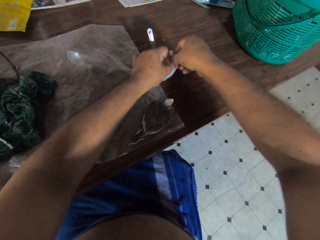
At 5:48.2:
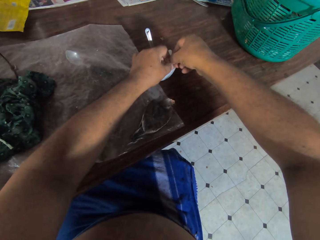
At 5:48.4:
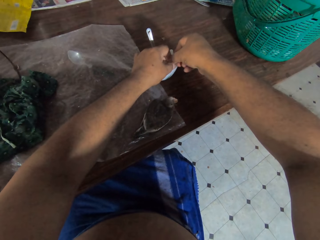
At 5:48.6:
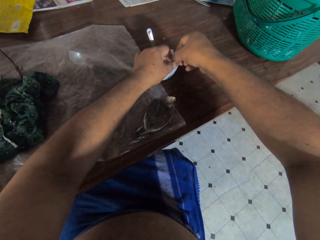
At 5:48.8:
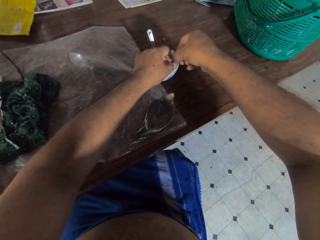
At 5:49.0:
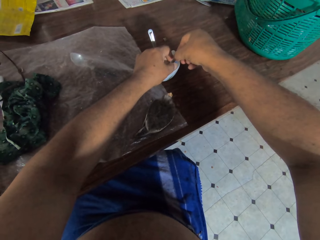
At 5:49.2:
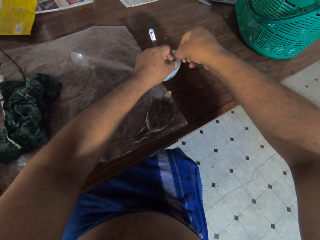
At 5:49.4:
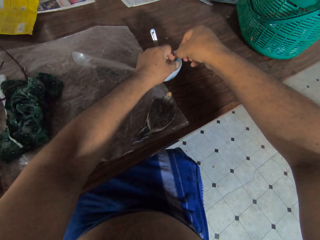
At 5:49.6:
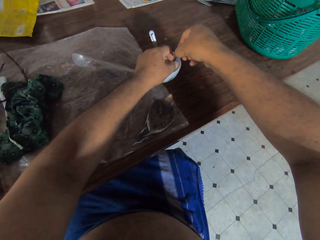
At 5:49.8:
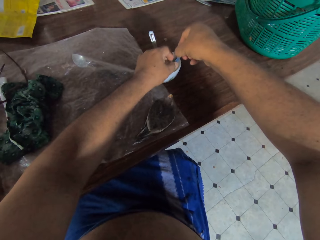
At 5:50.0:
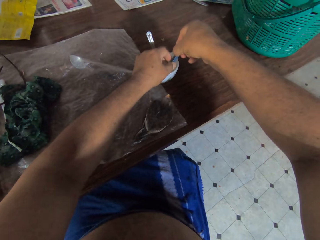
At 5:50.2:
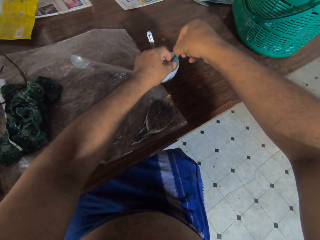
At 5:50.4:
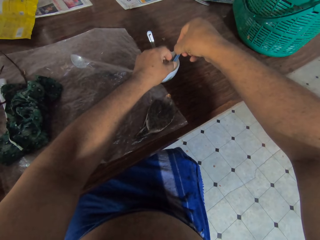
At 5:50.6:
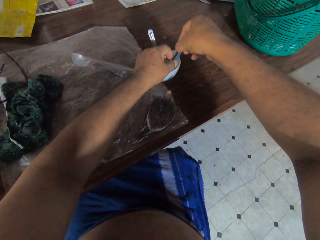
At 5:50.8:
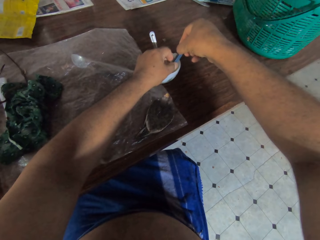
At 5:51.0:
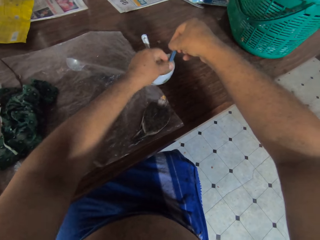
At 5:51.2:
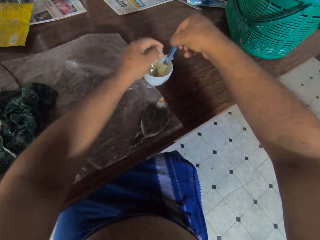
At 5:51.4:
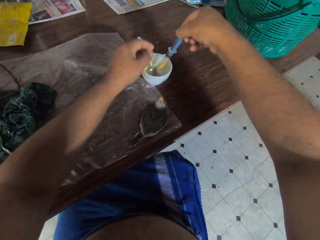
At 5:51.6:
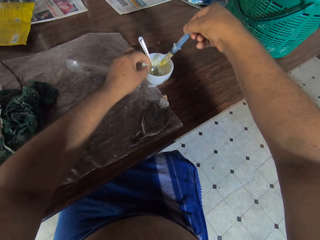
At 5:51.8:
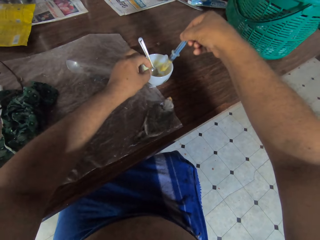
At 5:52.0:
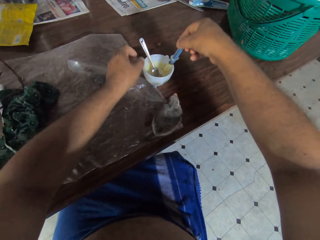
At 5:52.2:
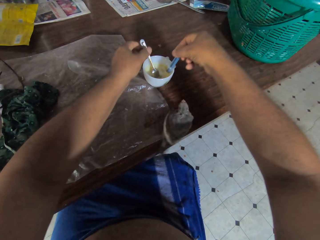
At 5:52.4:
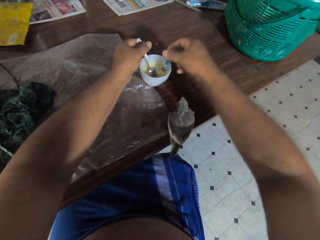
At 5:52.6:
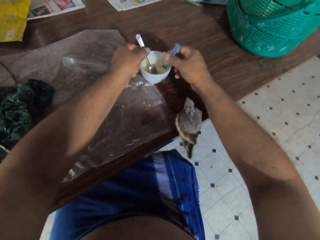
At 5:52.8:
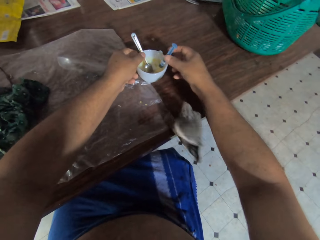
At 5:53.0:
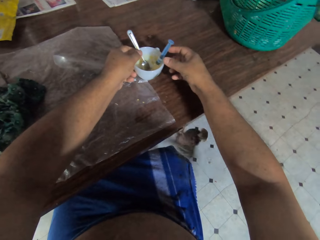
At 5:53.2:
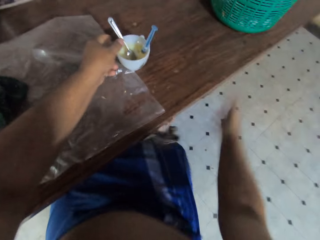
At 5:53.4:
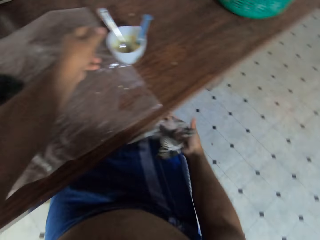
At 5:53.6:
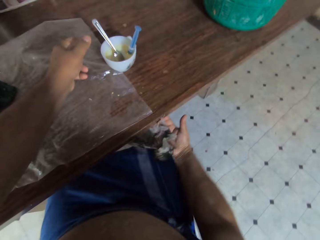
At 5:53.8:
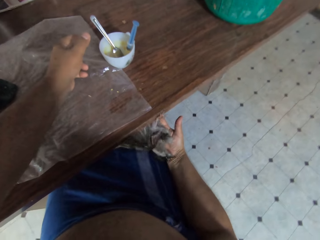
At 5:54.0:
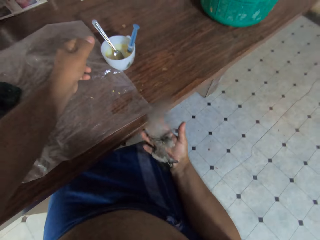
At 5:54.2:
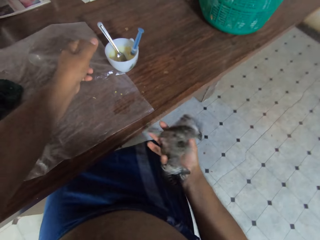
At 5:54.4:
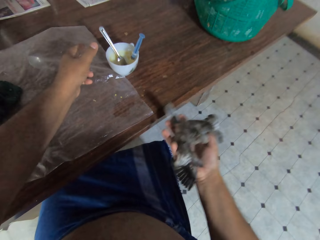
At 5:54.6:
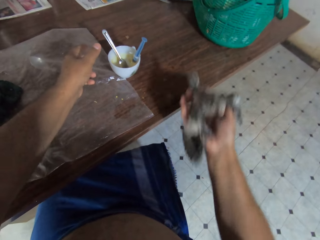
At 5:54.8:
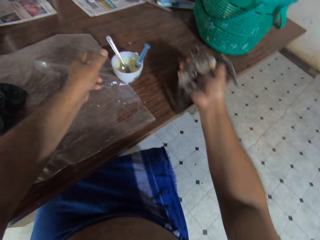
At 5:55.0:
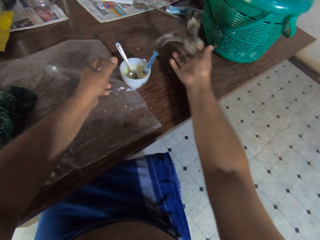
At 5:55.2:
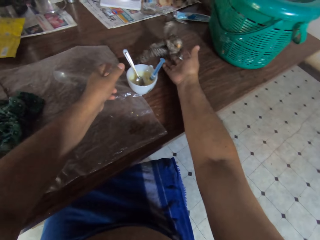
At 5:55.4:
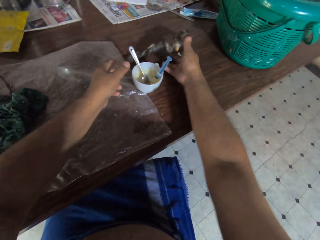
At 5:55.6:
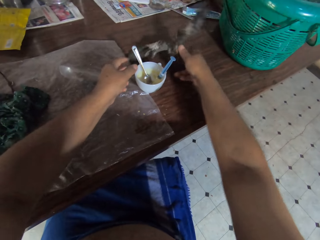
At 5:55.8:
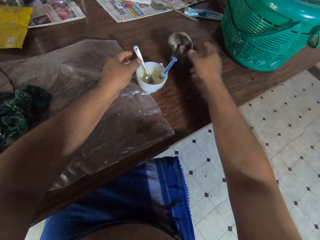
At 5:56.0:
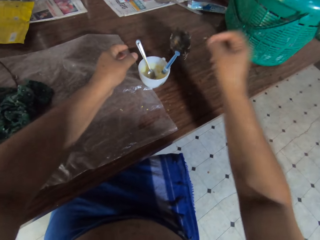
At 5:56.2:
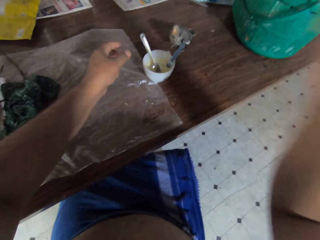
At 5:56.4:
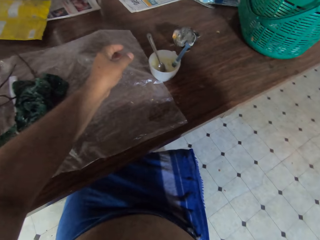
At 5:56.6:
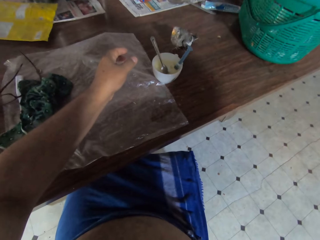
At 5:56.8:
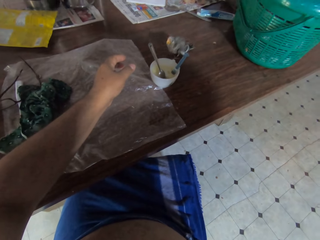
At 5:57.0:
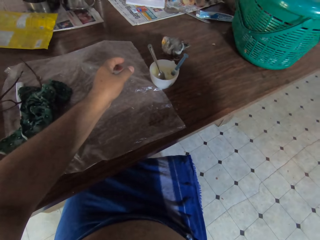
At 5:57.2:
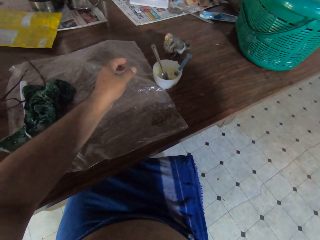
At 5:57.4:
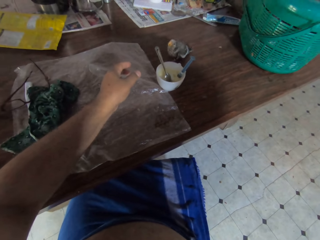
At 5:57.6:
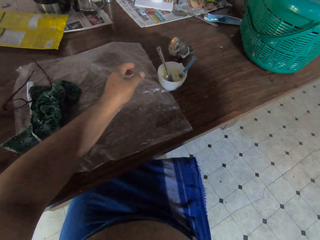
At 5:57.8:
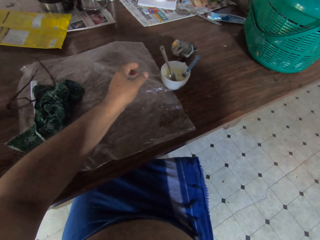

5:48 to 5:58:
The camera wearer drops the injection inside the cup. He catches the chick with his hand on his leg. He drops the chick on the table. He raises his hand to his head.
